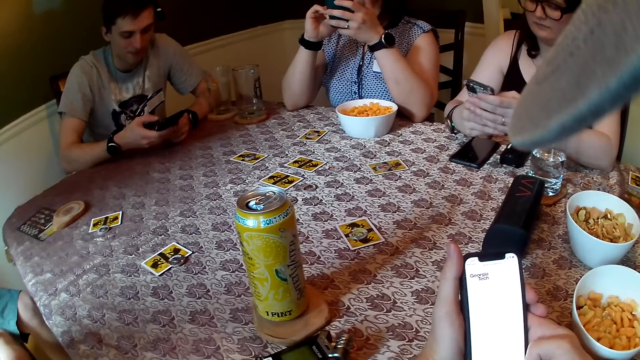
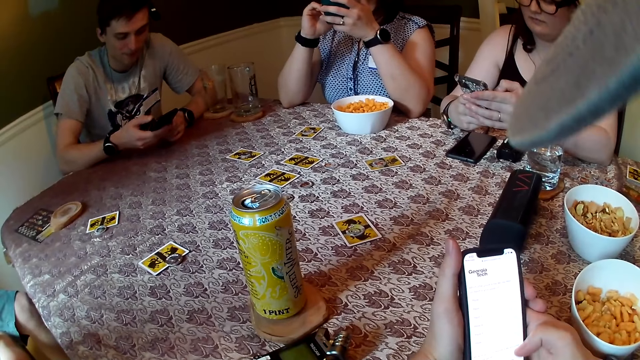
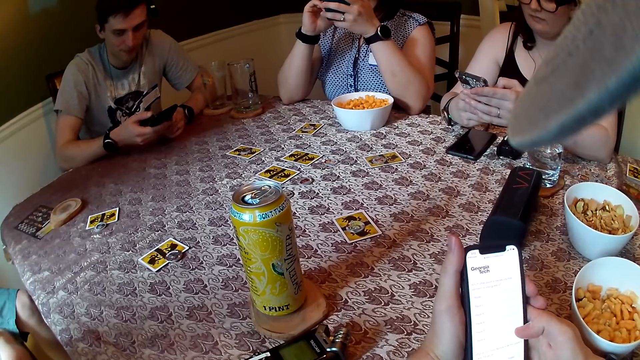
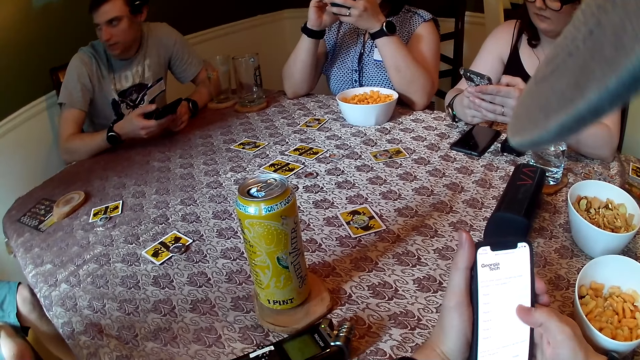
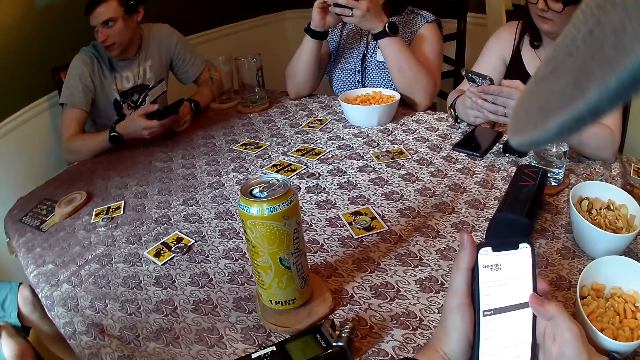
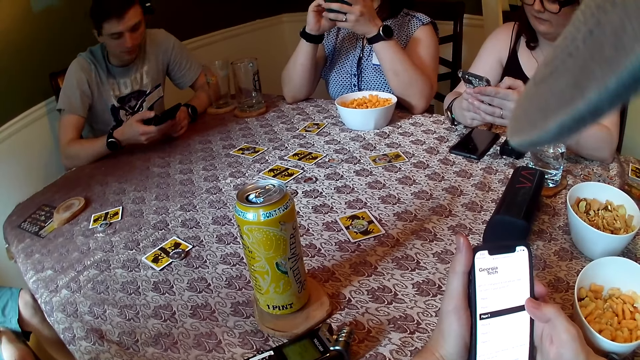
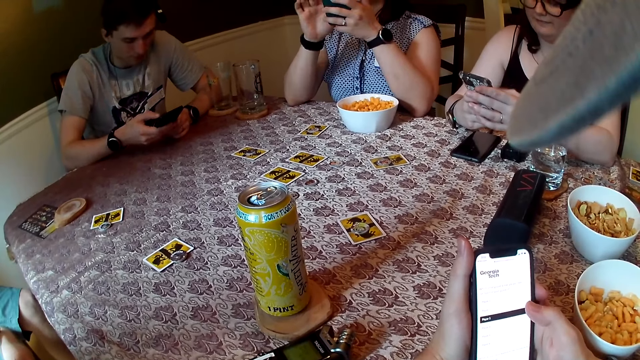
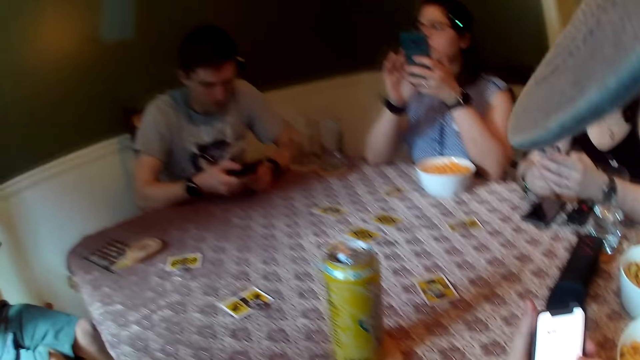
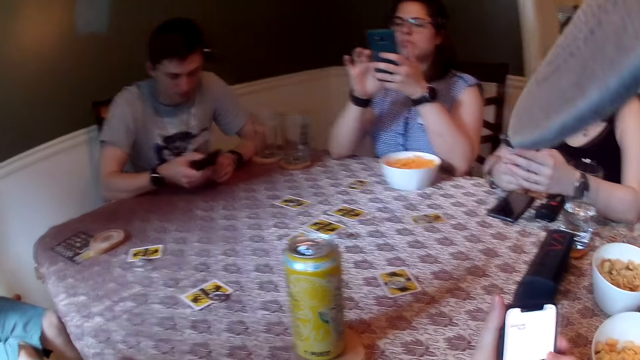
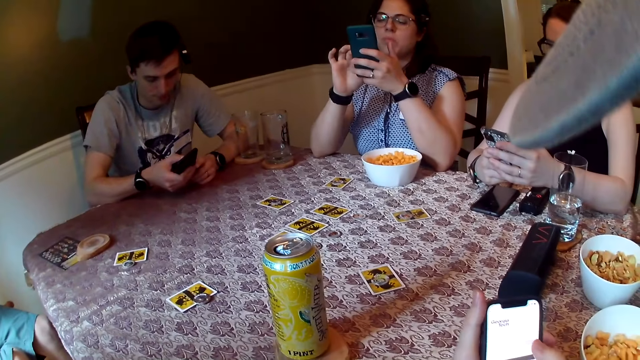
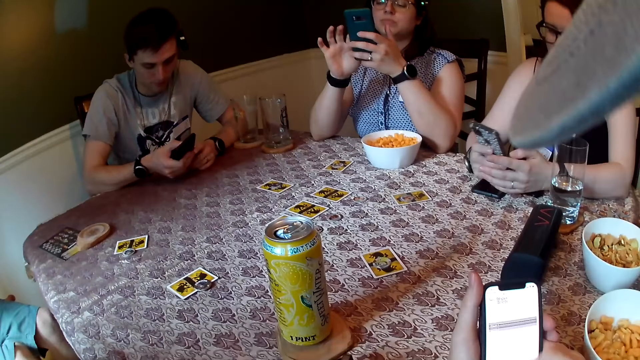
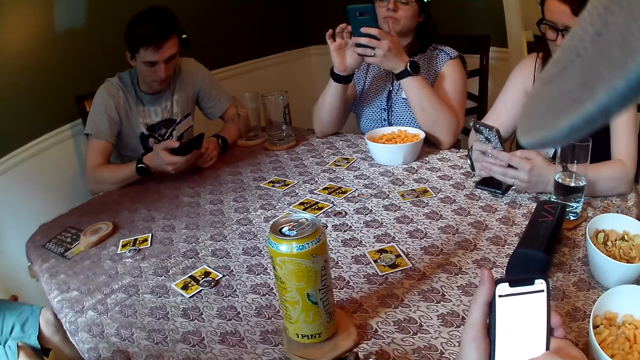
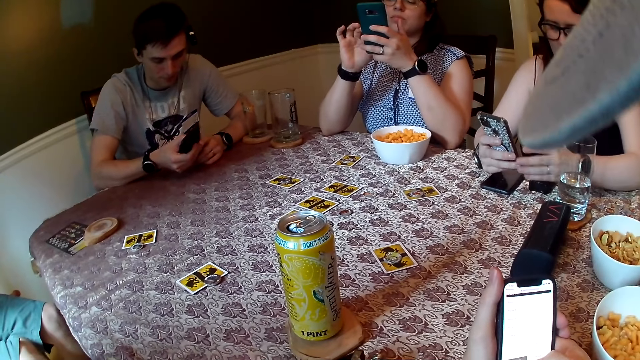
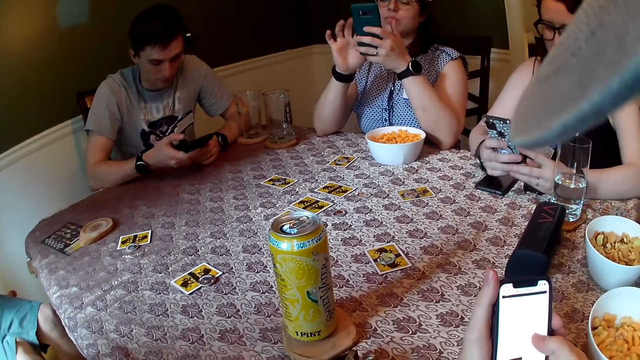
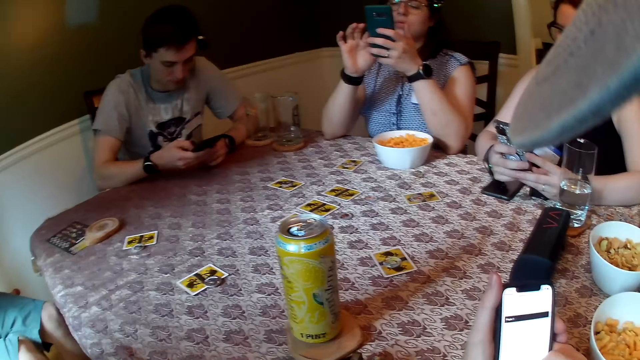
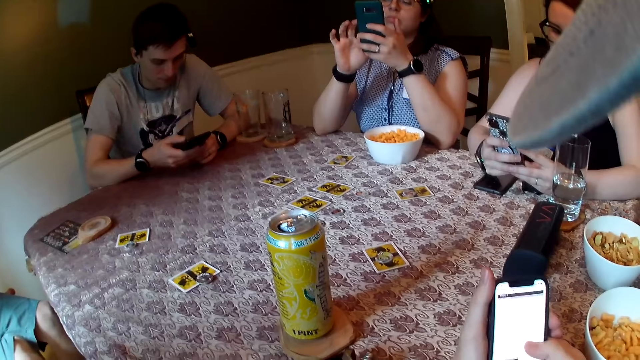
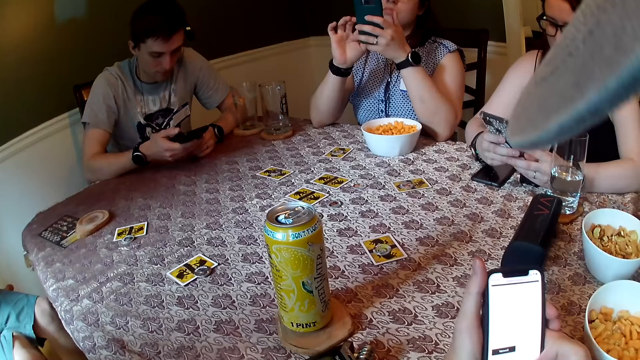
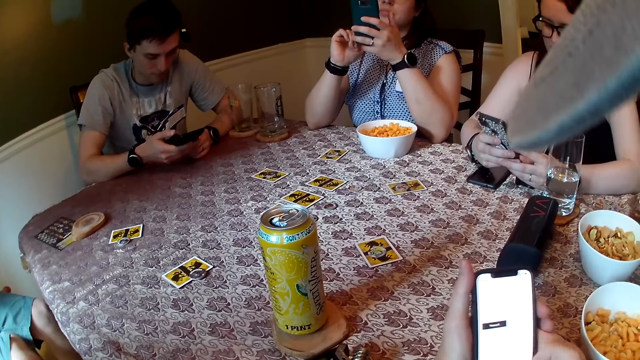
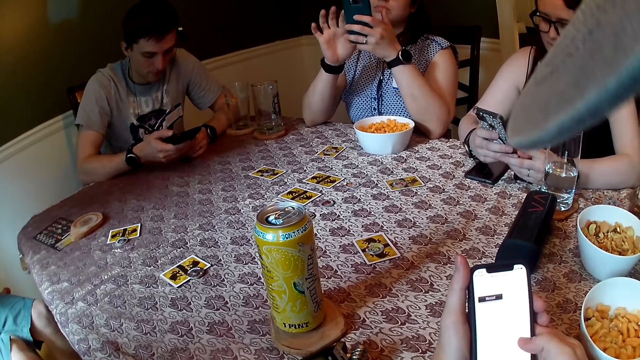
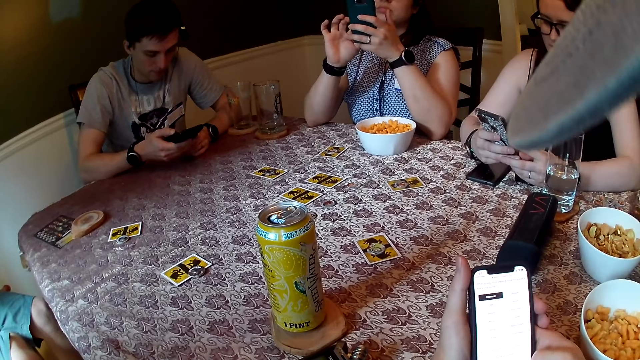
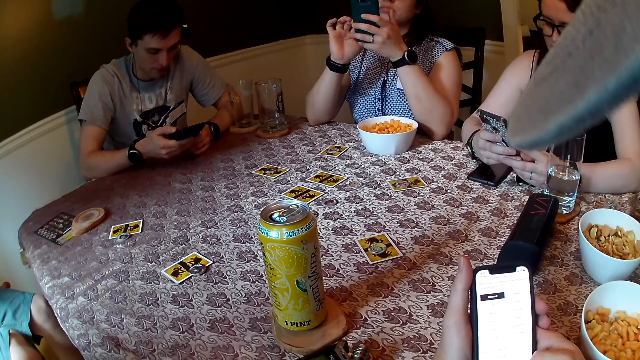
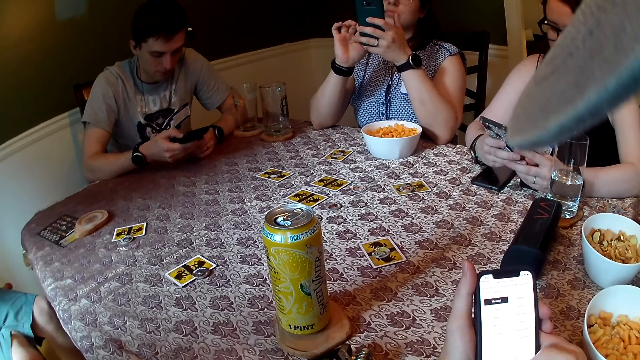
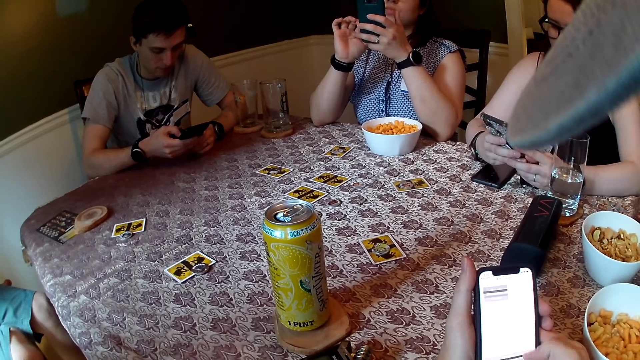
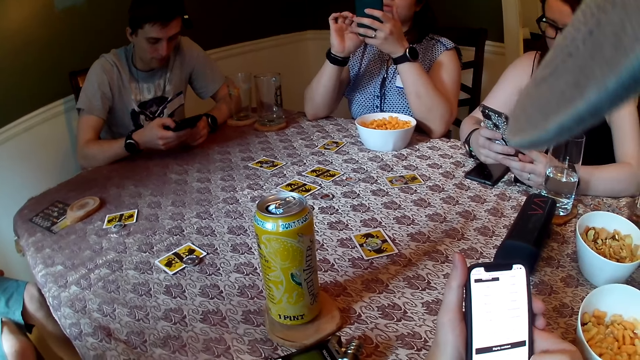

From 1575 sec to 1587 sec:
A man interacts with others.

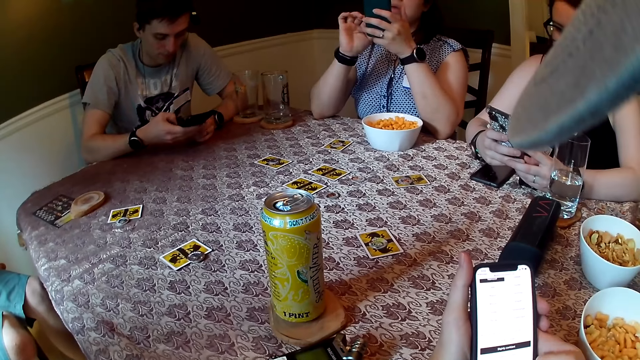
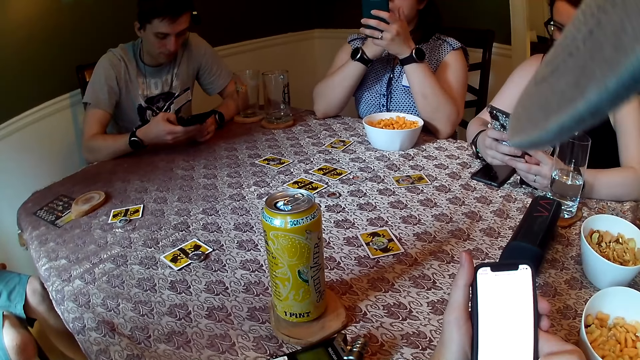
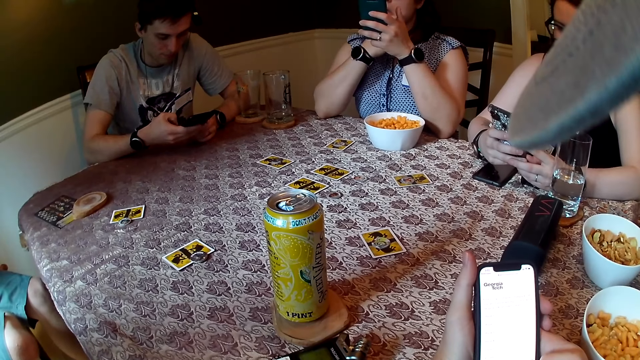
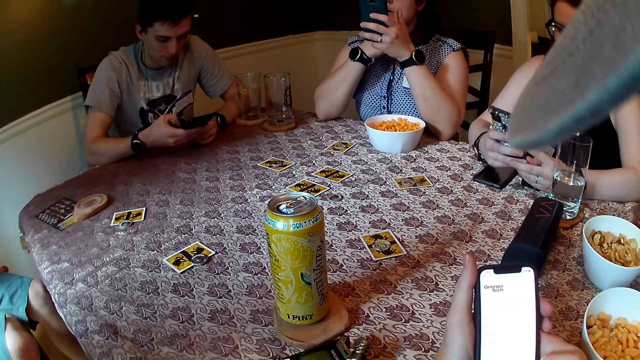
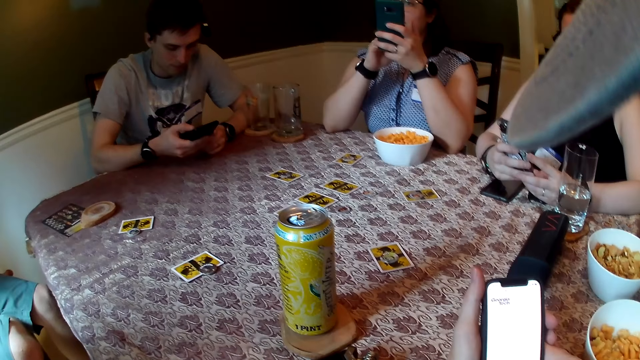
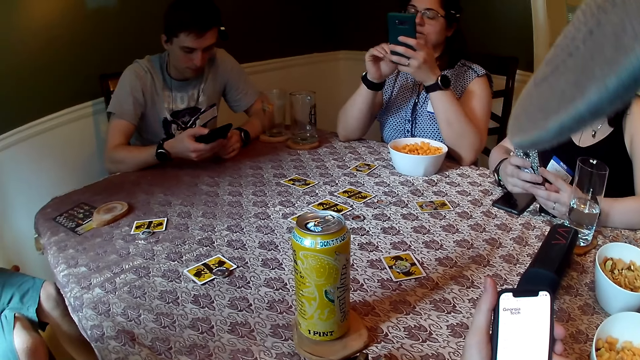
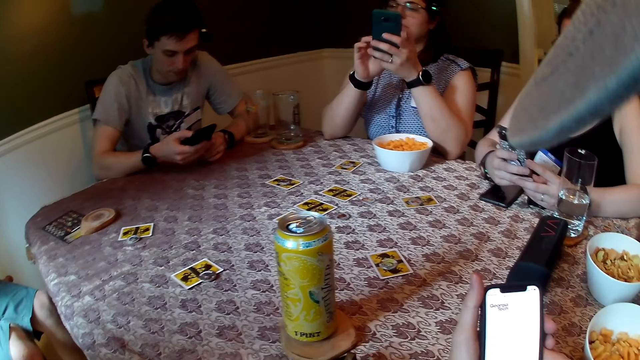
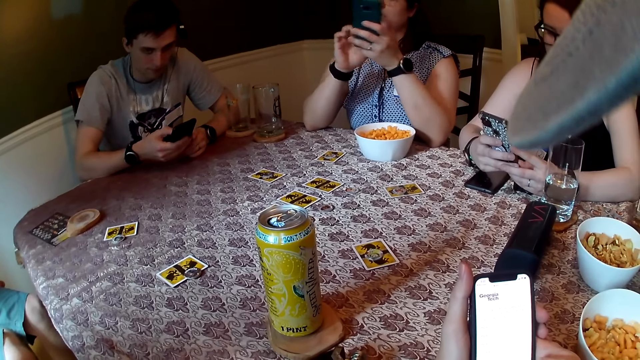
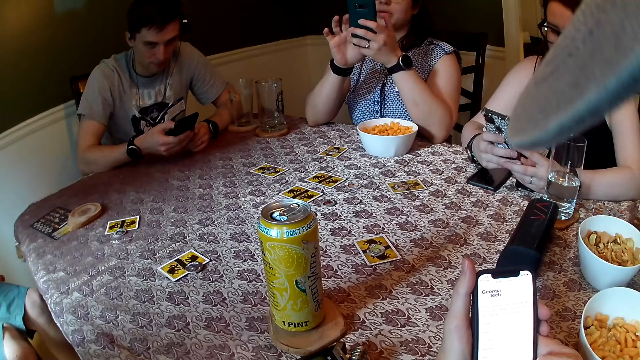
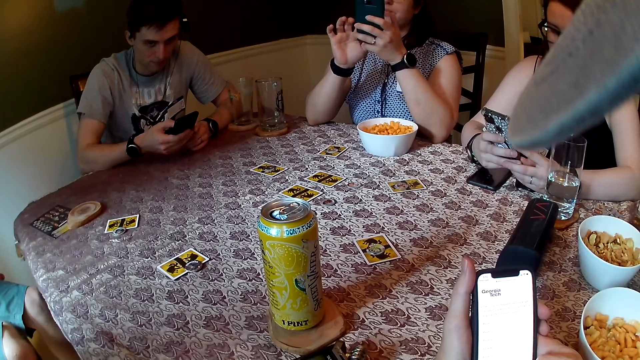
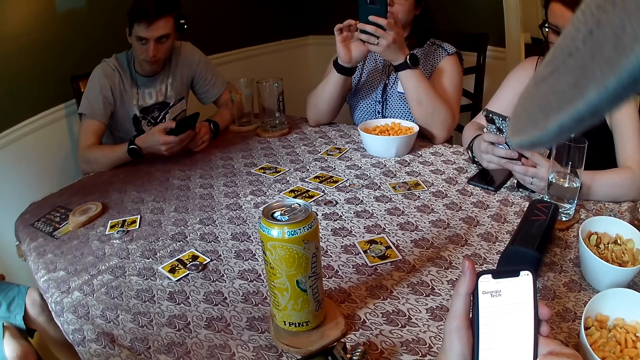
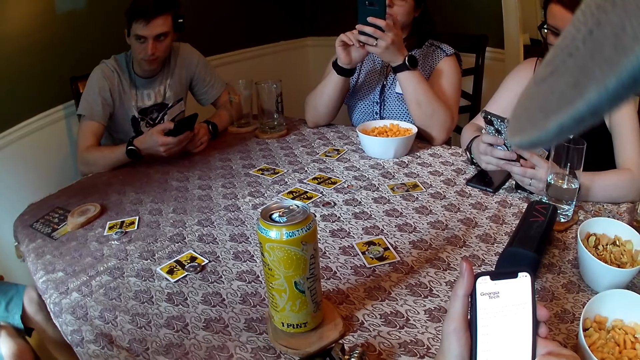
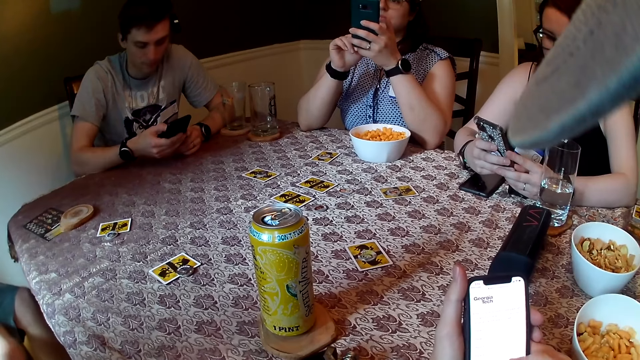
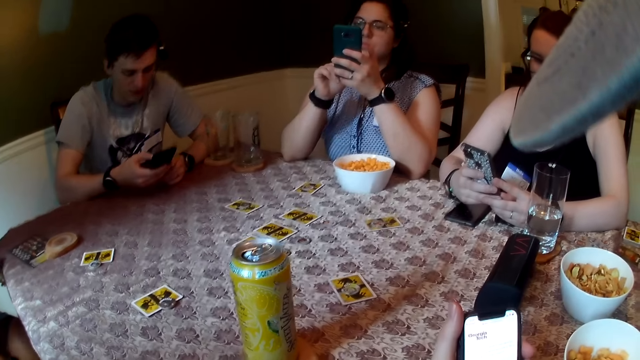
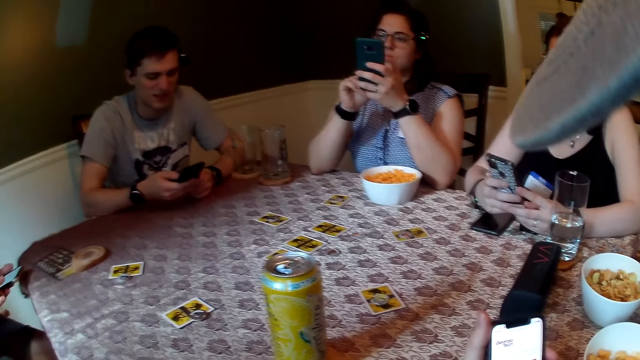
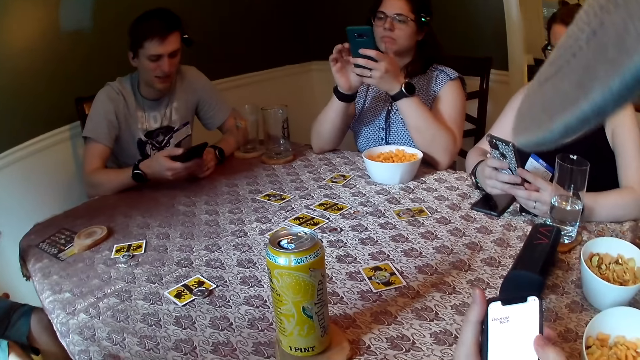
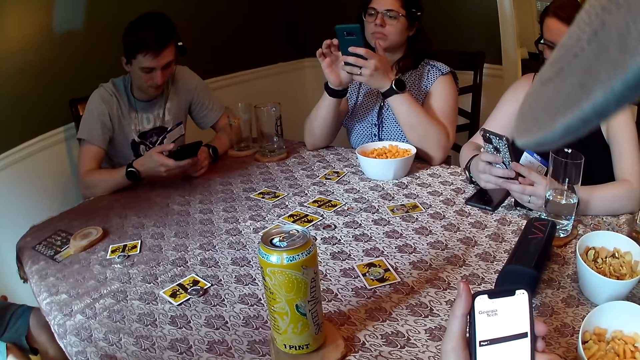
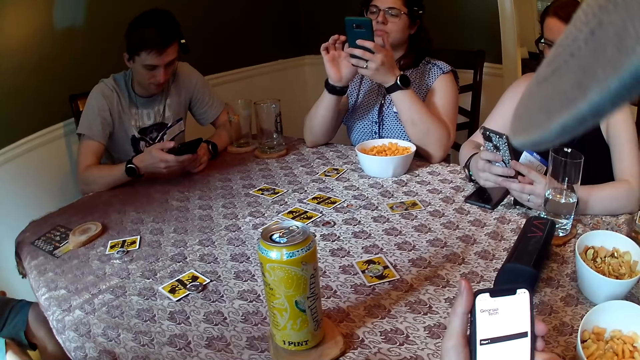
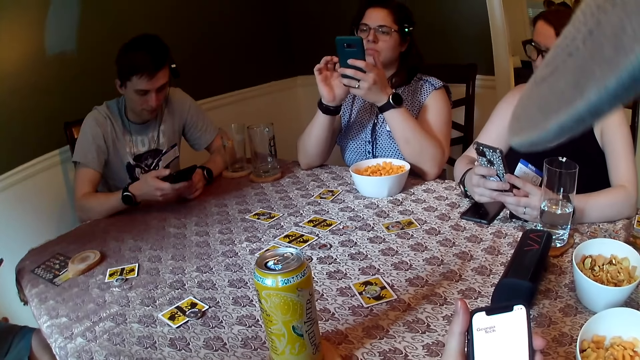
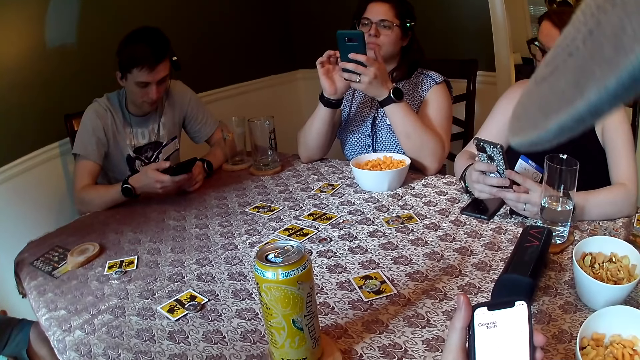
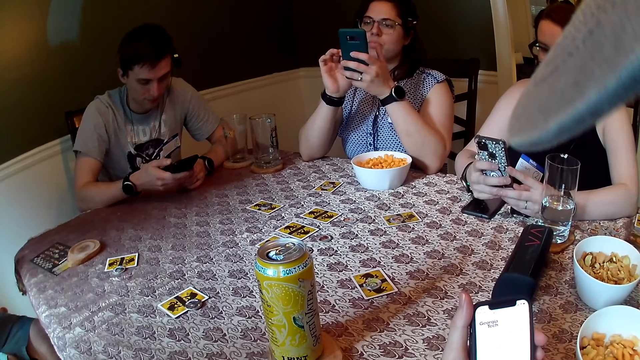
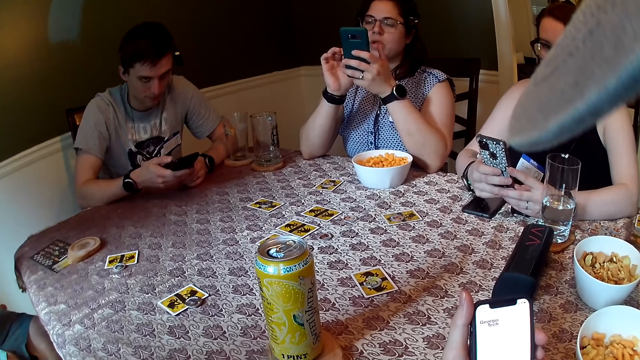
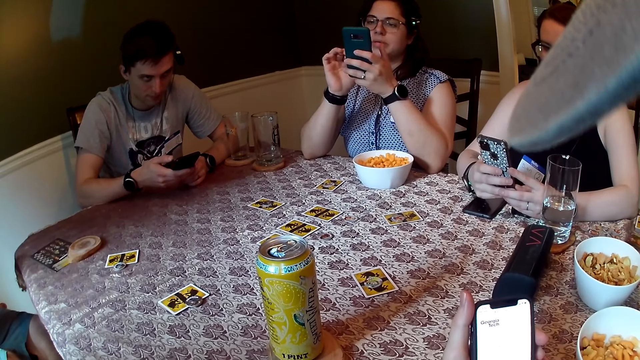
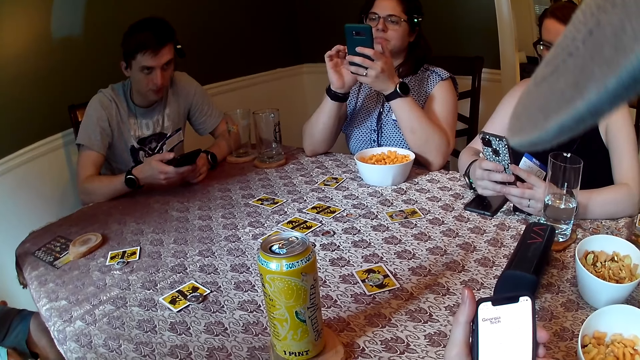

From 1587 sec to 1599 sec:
A lady interacts with a man and another man.
